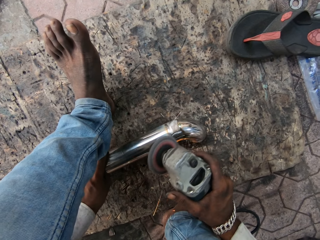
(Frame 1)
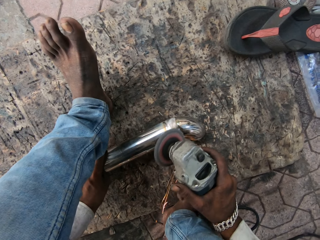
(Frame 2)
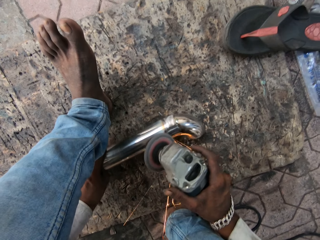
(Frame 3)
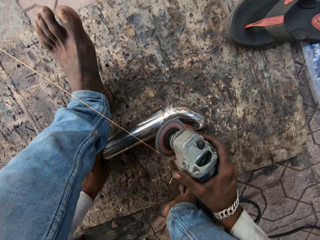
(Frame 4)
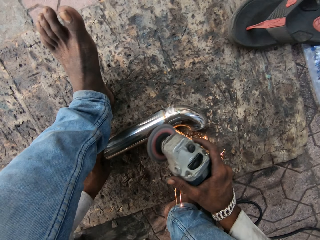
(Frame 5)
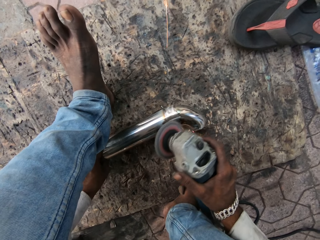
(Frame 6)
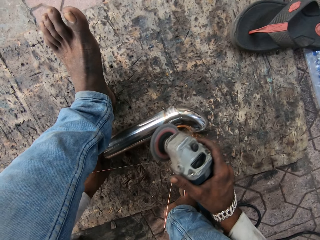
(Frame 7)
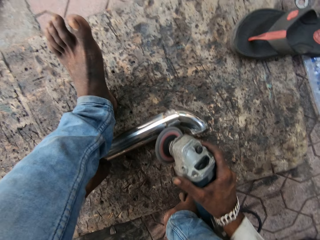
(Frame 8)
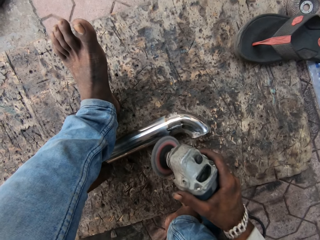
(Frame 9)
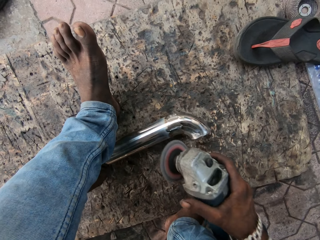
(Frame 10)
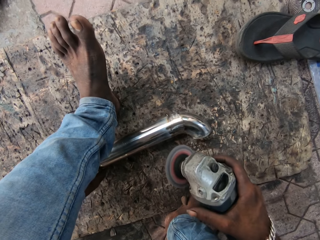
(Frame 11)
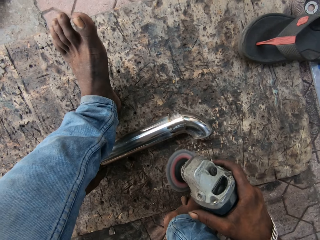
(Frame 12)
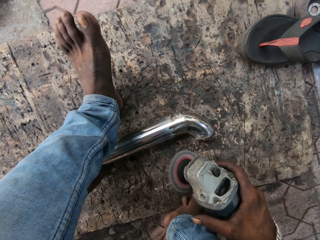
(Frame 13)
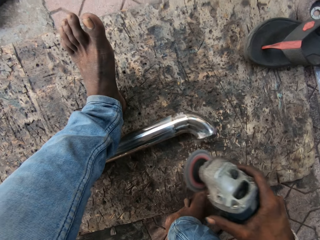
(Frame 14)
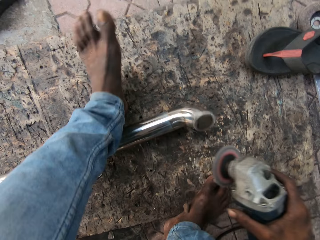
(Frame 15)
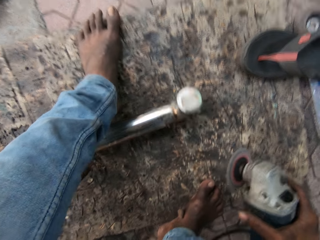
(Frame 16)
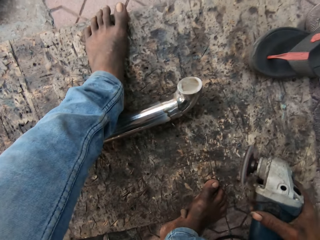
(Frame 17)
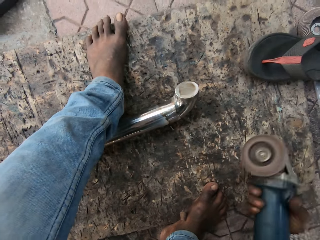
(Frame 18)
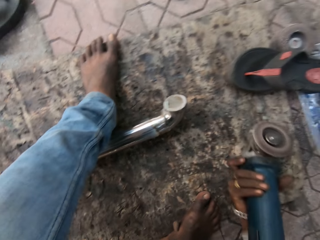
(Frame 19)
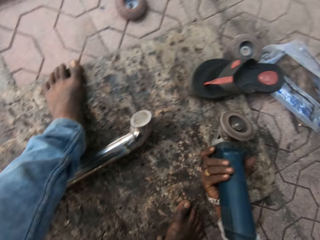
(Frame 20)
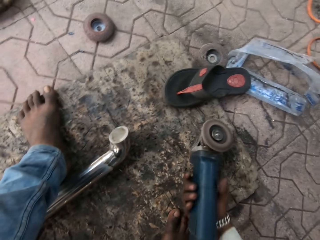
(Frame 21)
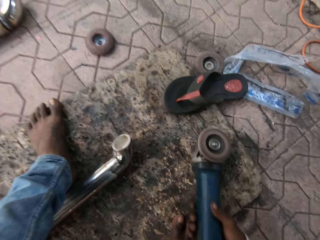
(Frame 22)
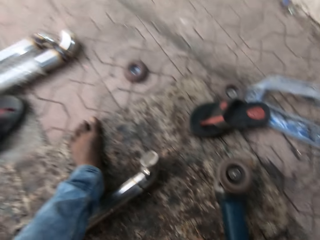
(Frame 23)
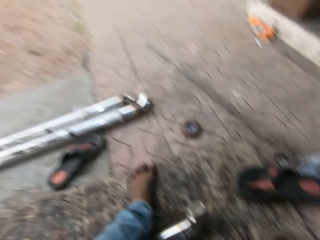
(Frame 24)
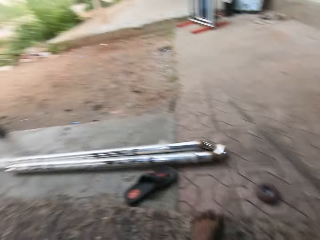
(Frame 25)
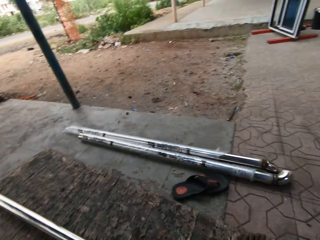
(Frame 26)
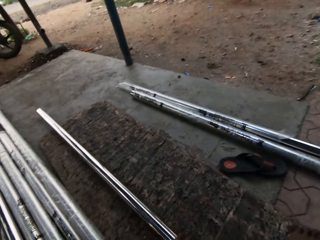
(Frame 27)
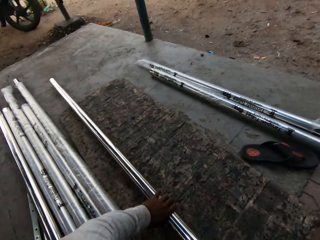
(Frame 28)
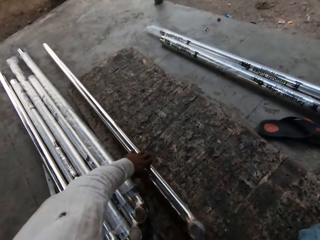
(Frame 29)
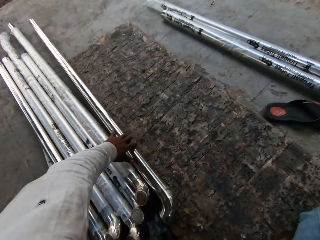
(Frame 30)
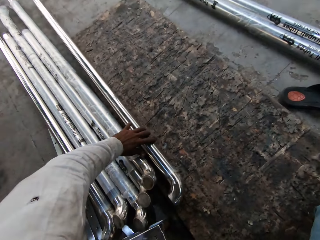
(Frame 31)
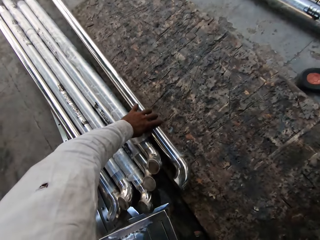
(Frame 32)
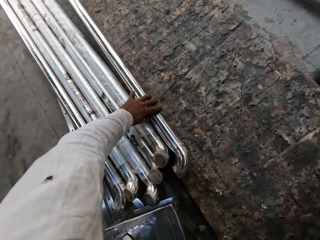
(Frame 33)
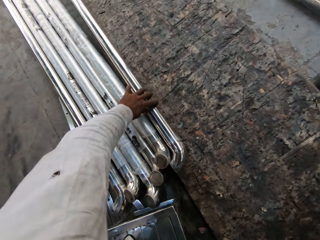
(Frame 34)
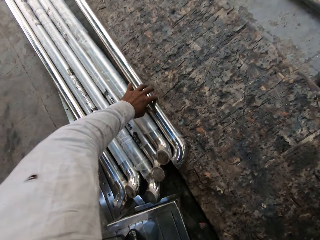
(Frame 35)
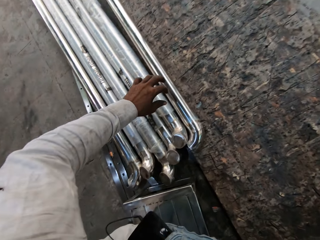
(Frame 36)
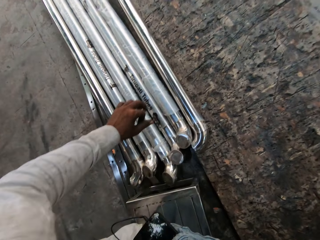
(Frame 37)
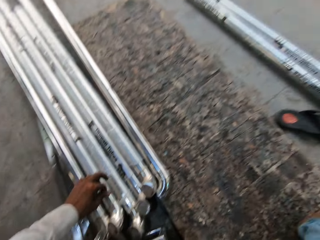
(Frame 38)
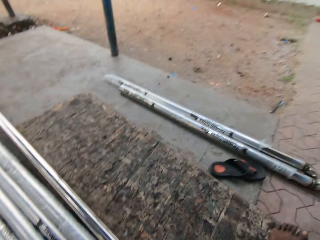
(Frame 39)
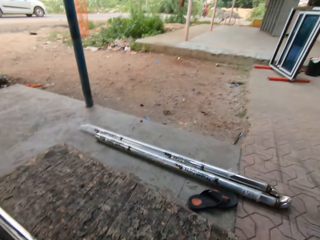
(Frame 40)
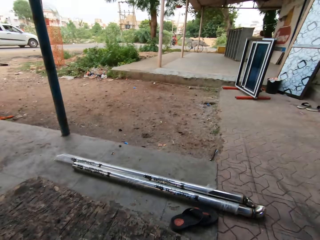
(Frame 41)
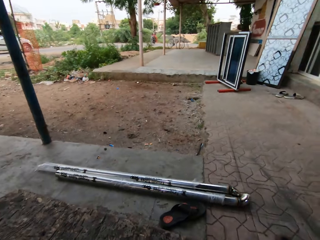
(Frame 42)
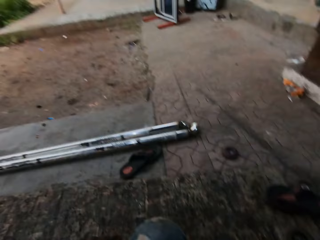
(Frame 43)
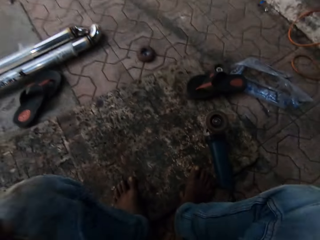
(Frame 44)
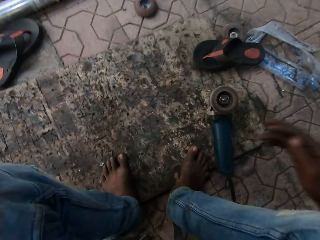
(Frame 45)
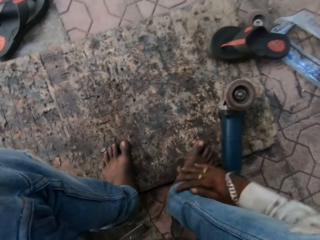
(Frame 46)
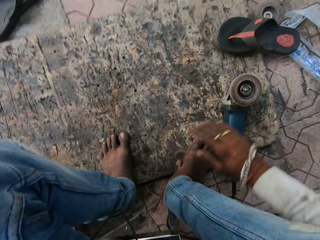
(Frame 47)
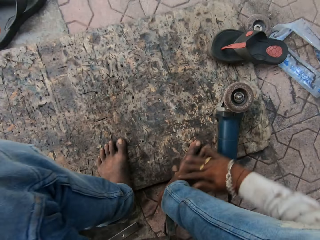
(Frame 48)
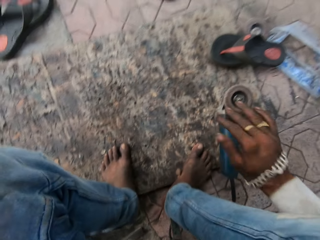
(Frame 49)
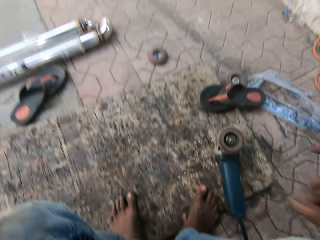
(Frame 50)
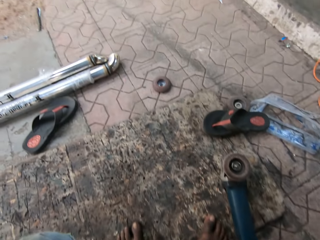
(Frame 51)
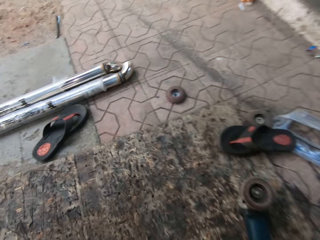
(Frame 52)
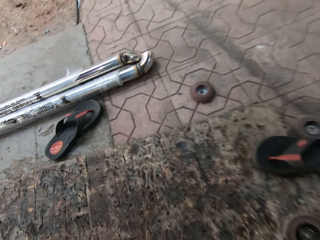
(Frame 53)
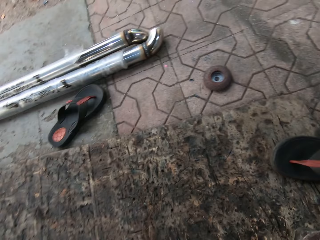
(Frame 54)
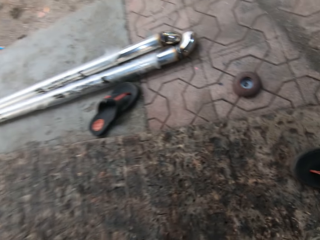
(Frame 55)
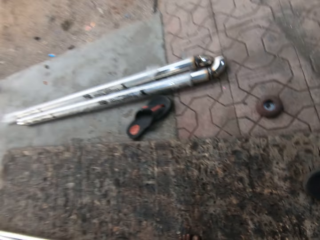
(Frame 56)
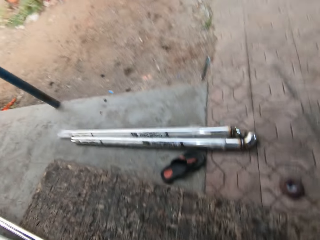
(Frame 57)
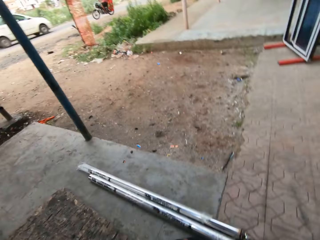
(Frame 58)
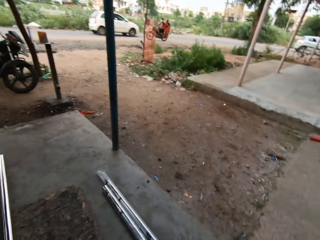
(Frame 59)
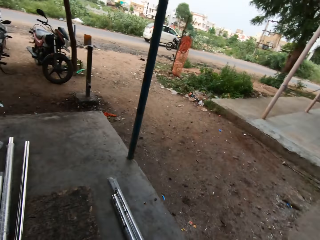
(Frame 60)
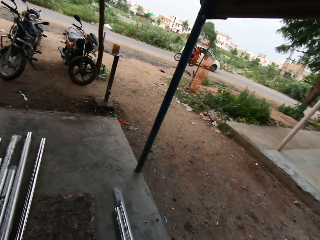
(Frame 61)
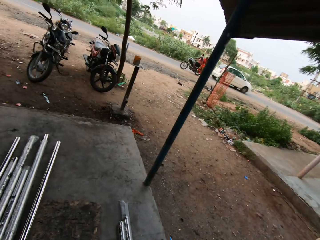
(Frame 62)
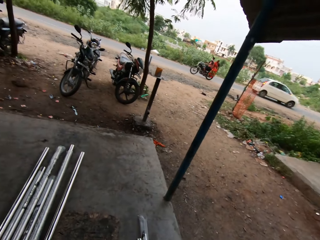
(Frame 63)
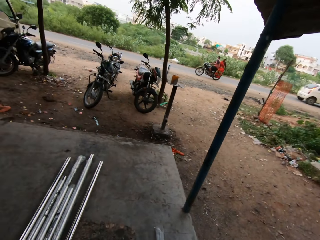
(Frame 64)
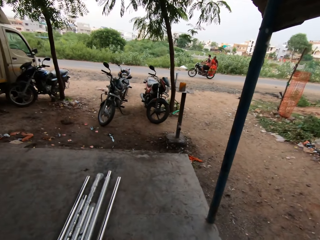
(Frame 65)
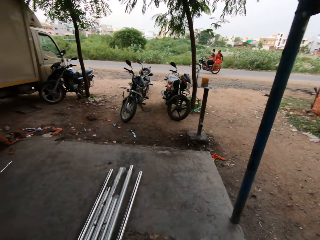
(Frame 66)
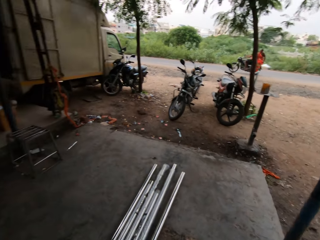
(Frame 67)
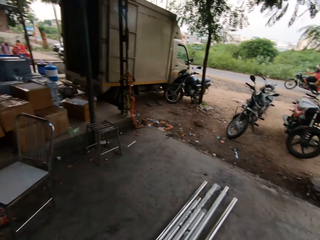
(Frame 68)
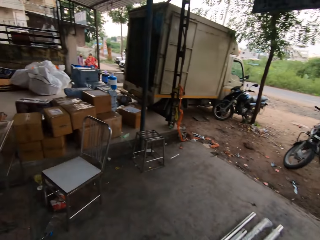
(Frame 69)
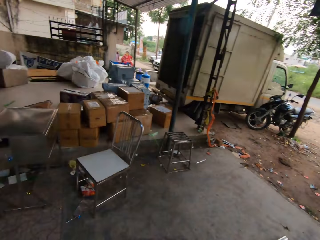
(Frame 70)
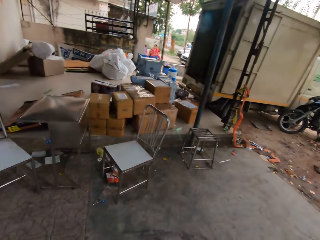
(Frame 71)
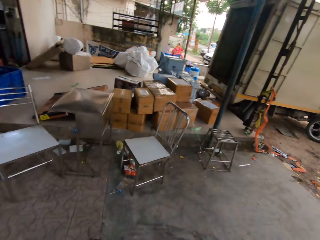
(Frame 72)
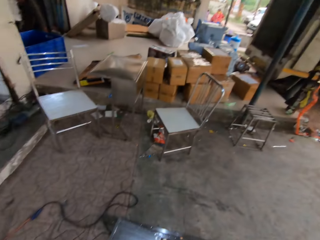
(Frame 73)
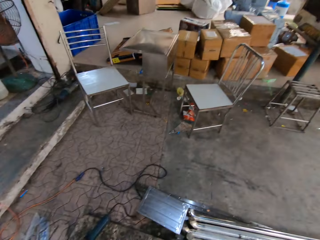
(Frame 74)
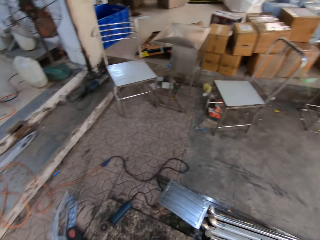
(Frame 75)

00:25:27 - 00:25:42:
The camera wearer adjusts the position of the stainless steel baluster. He rolls the metal bar with his leg. He places the angle grinder on the floor. He looks around. He places the stainless steel baluster next to the other stainless steel balusters. He looks around. He wipes his foot with his right hand. He adjusts the camera. He stands up. He looks around the workshop.

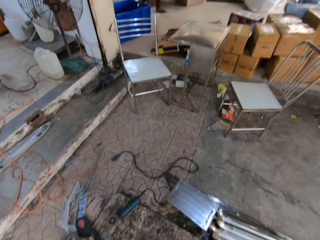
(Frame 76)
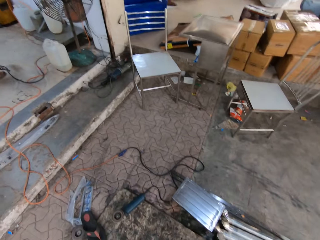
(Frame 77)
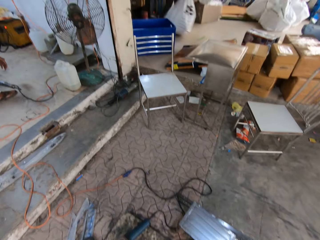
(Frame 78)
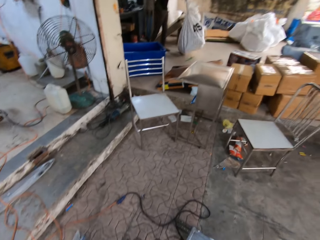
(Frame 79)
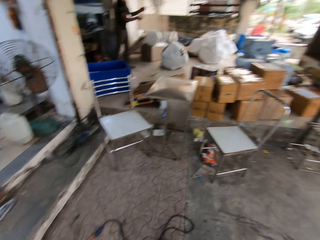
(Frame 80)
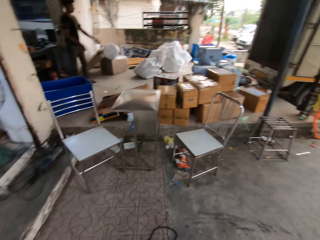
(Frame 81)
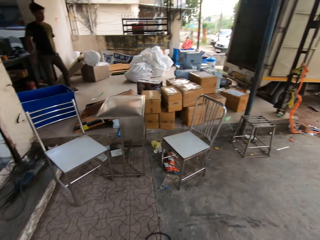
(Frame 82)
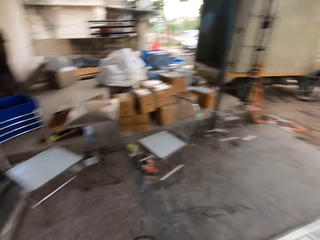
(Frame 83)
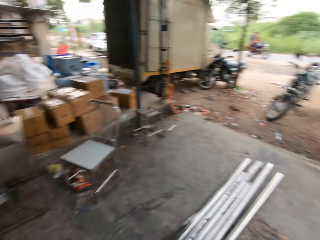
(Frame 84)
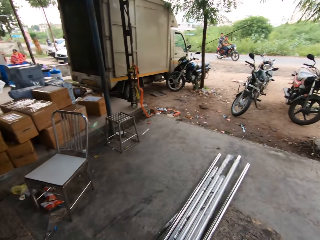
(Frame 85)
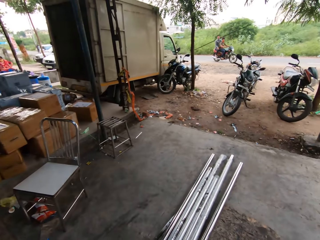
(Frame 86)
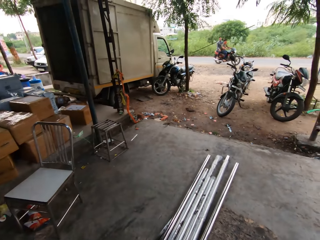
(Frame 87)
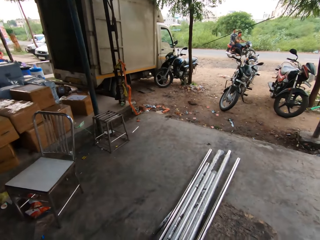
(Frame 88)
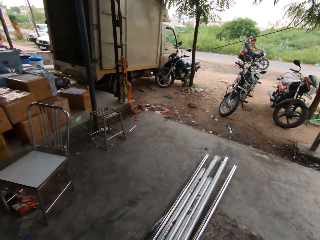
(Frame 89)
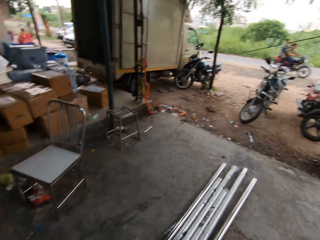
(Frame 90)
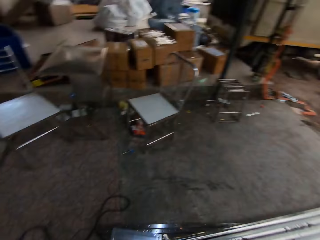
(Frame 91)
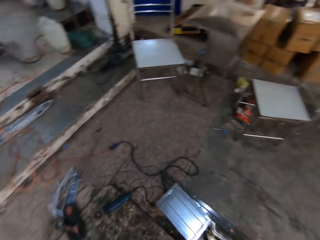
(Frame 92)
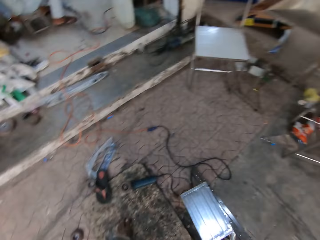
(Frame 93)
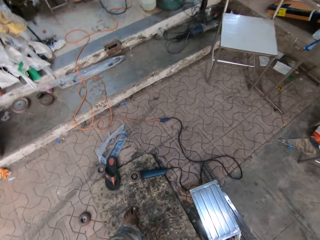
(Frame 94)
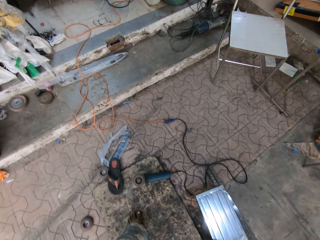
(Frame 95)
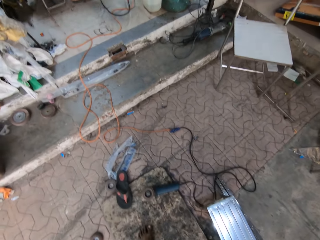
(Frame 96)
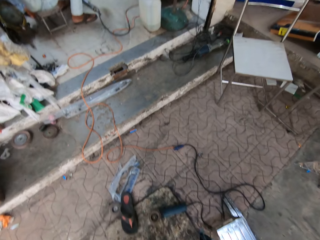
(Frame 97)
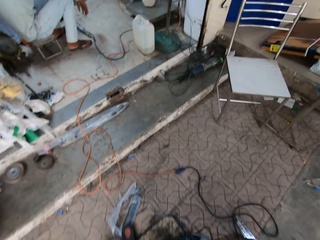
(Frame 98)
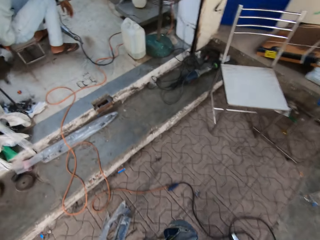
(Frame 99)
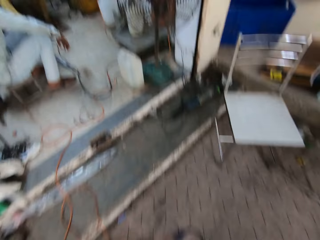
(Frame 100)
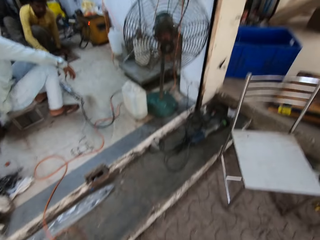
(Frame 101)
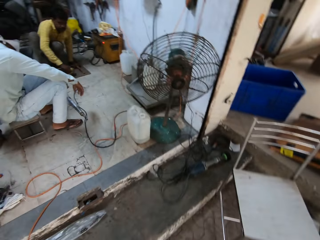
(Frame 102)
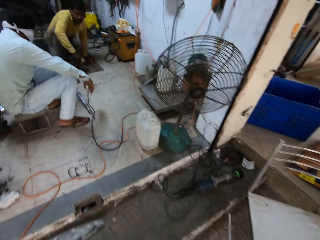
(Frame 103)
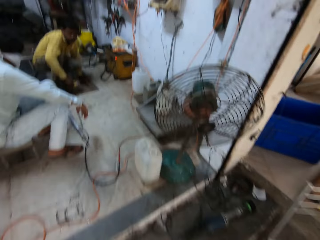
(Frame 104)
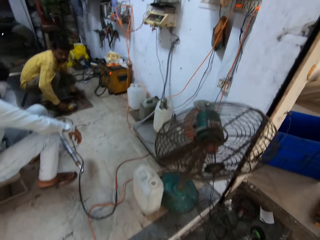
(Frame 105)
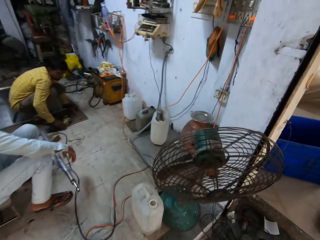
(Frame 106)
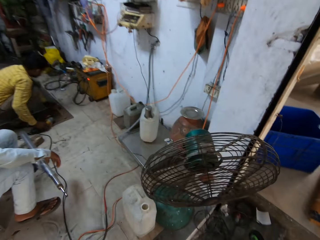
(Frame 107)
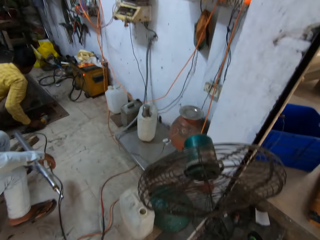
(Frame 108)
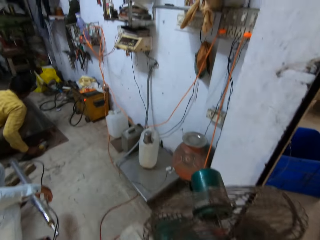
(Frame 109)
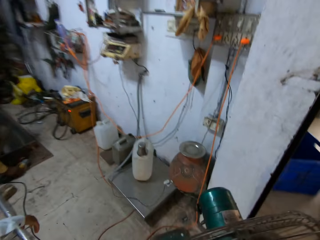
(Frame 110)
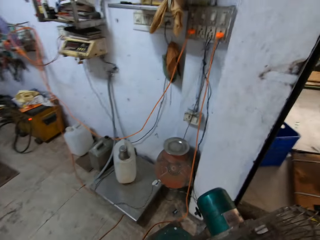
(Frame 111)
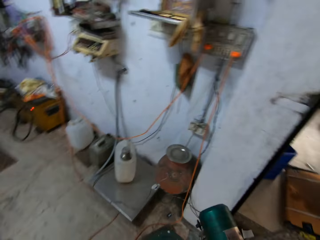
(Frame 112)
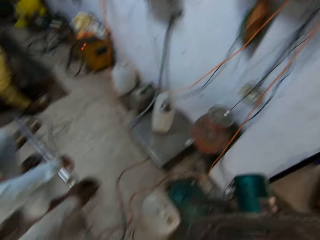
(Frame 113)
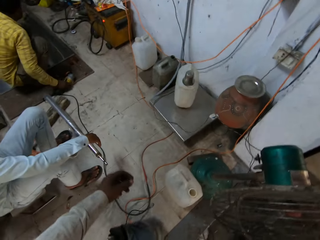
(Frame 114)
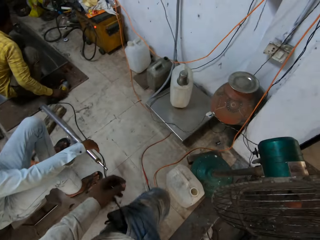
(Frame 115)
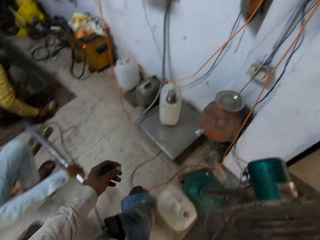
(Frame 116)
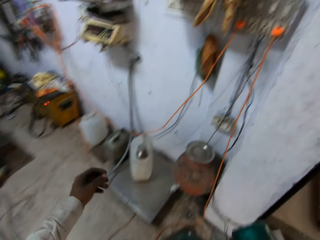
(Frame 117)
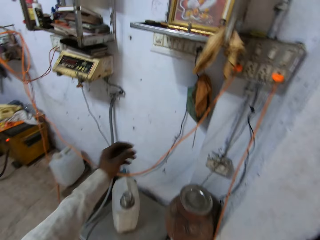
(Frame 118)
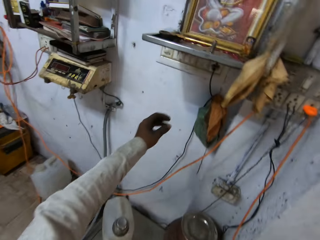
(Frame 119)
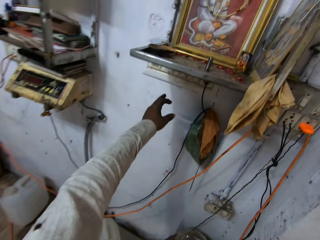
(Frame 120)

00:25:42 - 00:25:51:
The camera wearer talks to a man. They turn towards the workshop. They walk into the workshop. They walk around the workshop.
